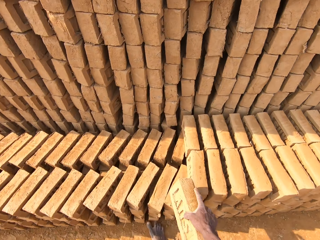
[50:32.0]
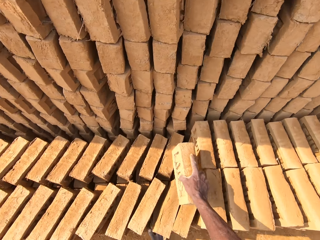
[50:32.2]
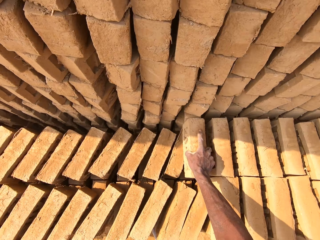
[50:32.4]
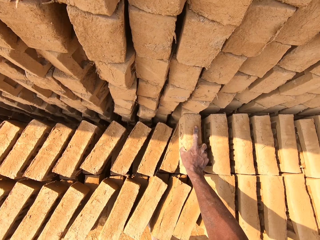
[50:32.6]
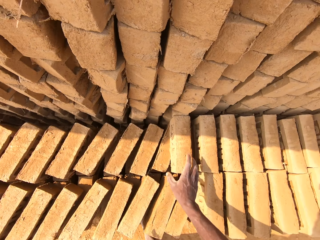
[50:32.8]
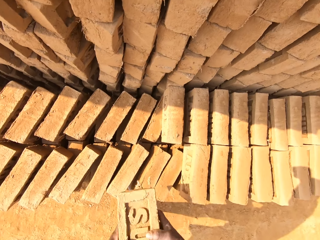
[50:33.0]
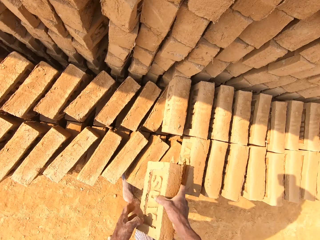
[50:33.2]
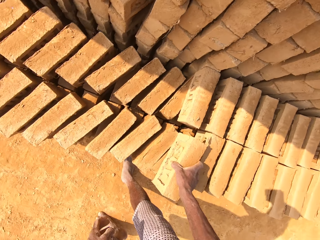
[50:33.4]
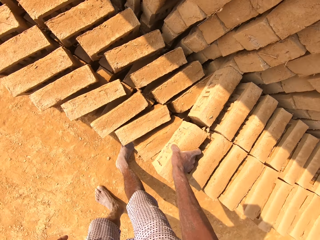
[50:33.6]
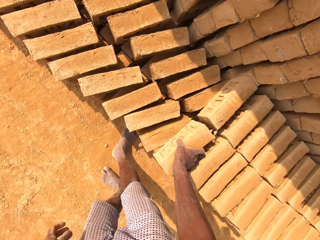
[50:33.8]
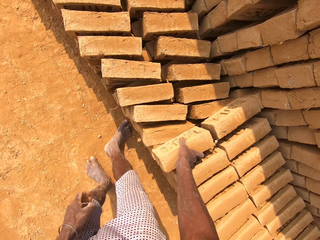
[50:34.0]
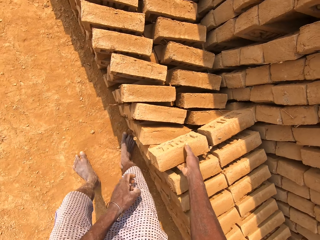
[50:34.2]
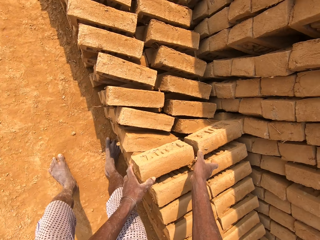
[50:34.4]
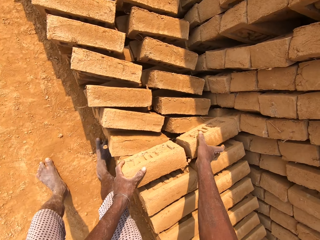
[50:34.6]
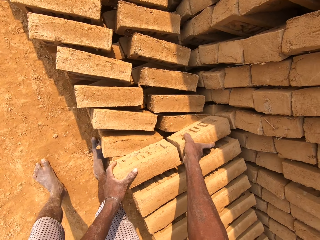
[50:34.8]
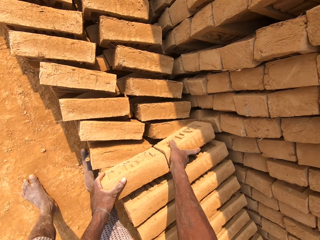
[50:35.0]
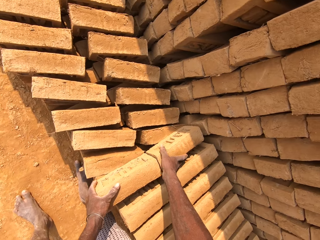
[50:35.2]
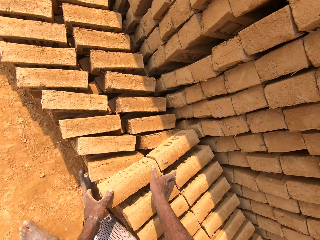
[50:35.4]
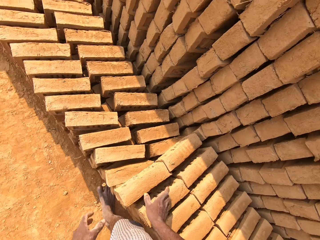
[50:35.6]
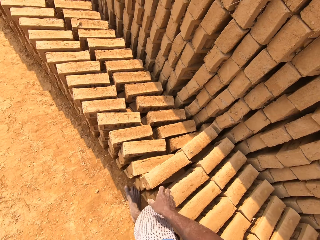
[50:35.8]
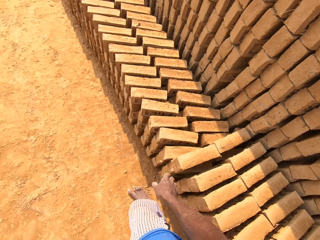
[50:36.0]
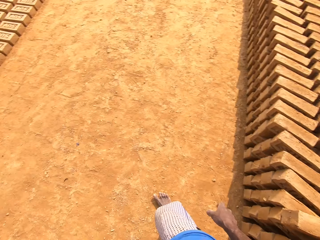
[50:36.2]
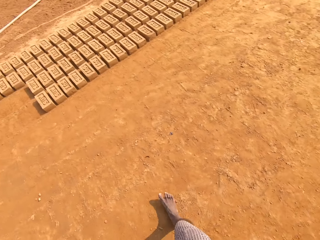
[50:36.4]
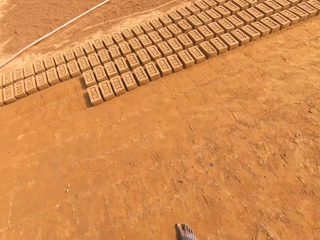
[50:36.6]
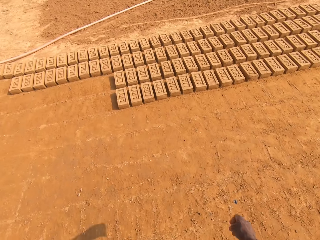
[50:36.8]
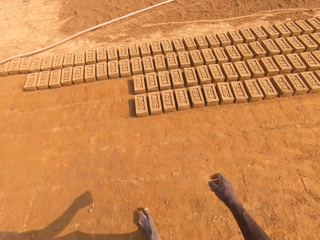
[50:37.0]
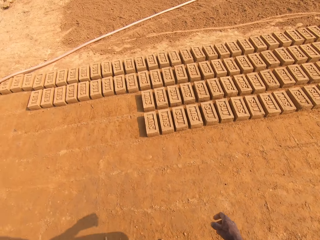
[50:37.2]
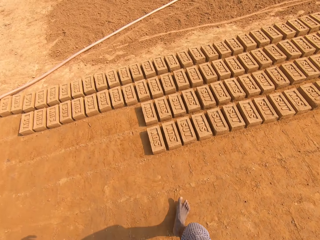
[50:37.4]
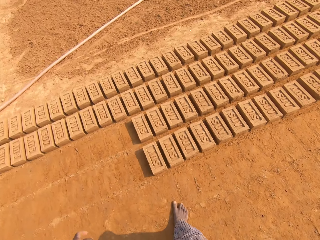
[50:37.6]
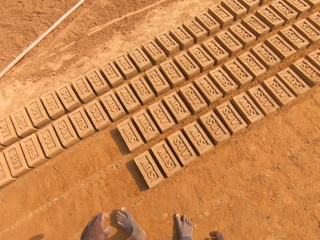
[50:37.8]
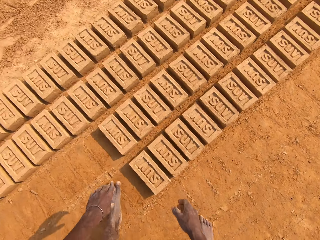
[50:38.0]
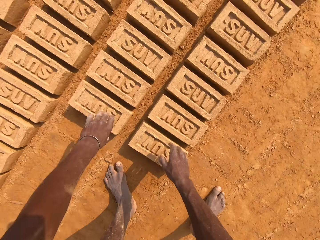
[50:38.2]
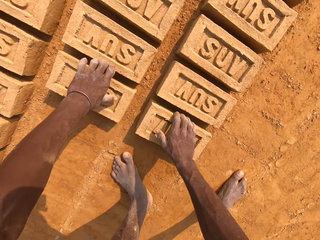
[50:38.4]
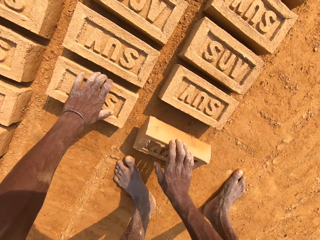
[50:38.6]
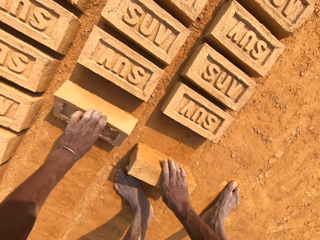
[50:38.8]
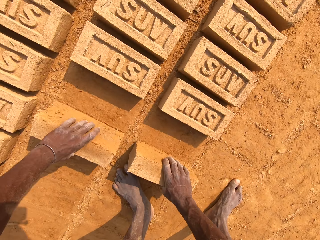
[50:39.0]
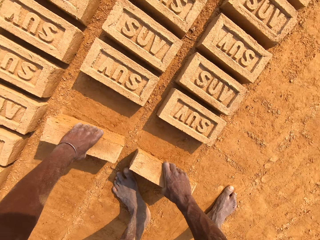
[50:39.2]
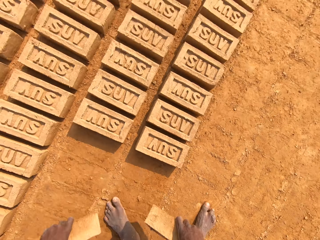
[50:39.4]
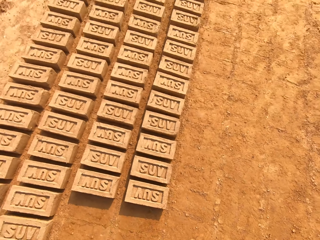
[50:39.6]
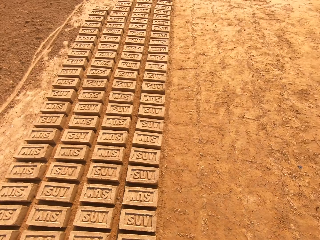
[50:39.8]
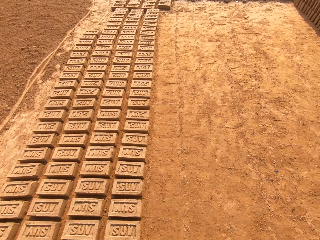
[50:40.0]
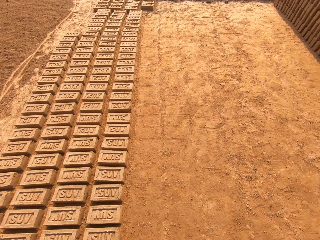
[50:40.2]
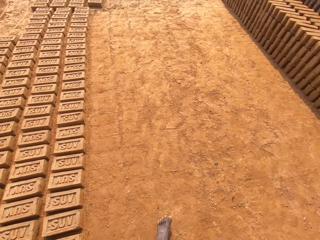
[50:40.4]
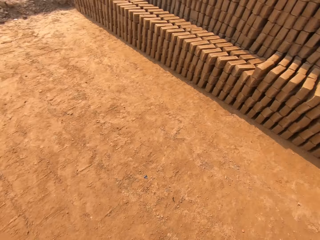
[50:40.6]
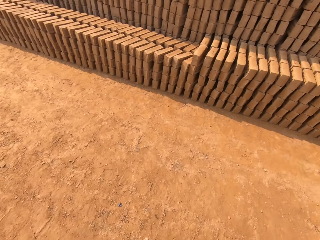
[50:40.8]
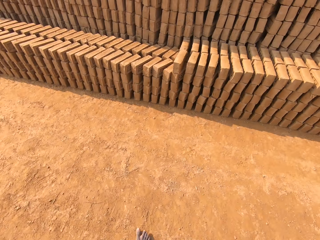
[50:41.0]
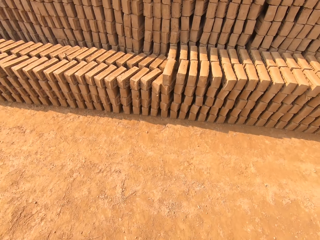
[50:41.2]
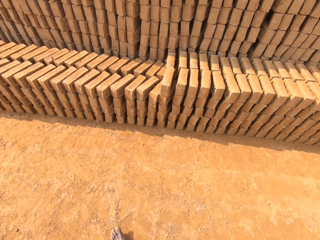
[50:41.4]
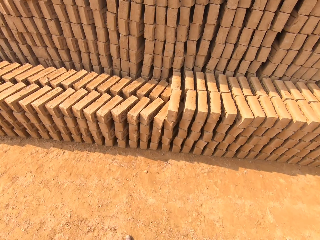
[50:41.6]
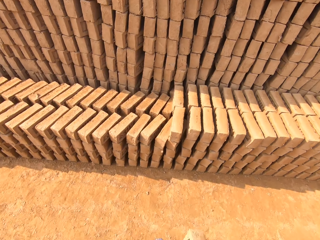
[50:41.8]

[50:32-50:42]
The camera wearer puts a brick on other bricks. They put a brick on other bricks again. They move a brick on other bricks. They walk around the field. They pick bricks from the ground. They walk around the field.

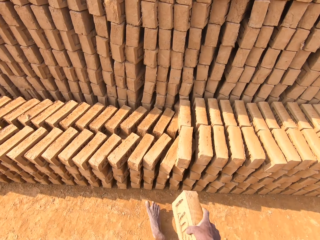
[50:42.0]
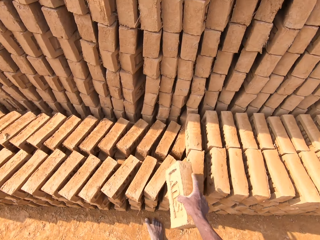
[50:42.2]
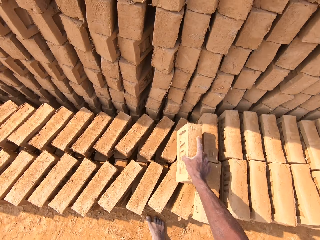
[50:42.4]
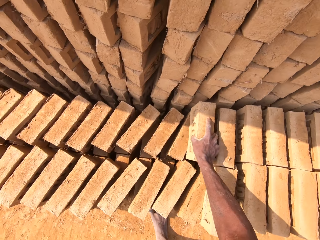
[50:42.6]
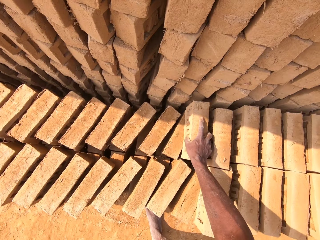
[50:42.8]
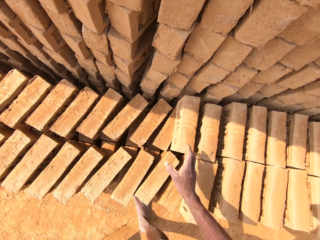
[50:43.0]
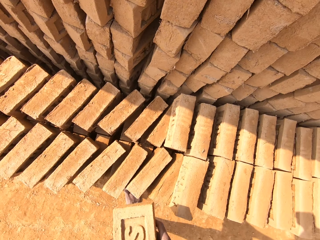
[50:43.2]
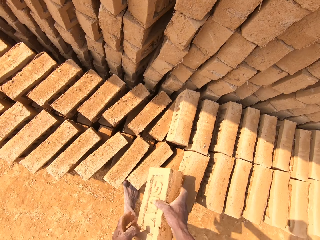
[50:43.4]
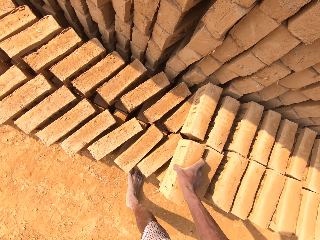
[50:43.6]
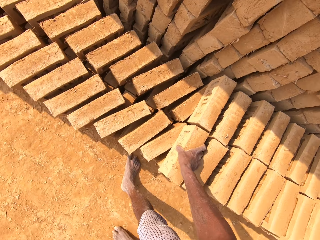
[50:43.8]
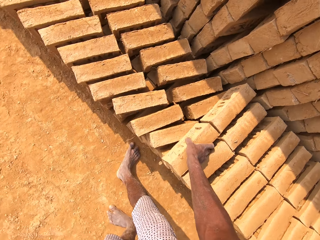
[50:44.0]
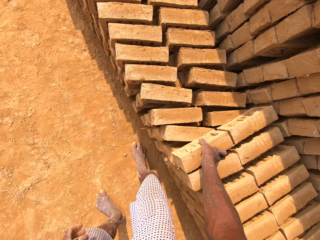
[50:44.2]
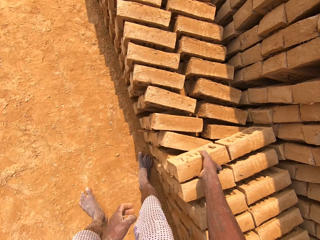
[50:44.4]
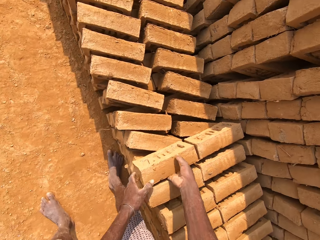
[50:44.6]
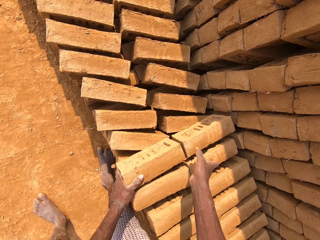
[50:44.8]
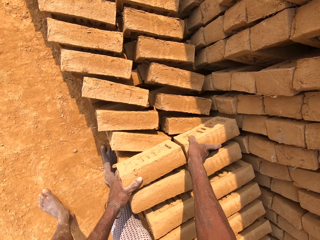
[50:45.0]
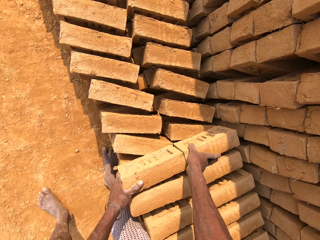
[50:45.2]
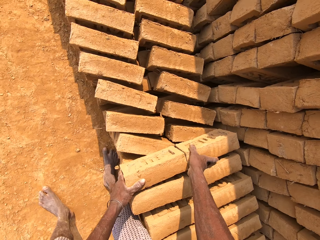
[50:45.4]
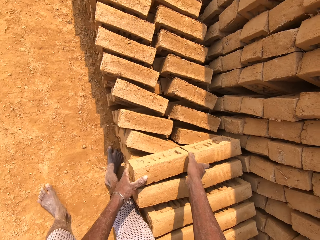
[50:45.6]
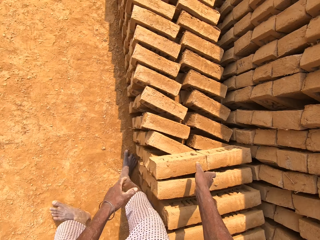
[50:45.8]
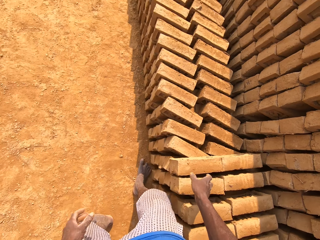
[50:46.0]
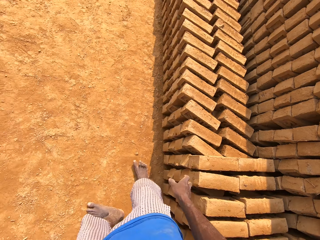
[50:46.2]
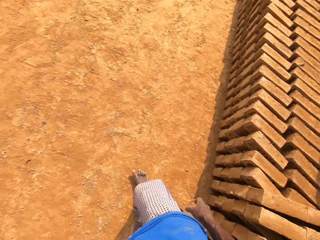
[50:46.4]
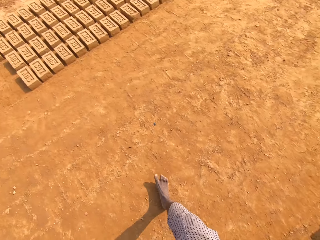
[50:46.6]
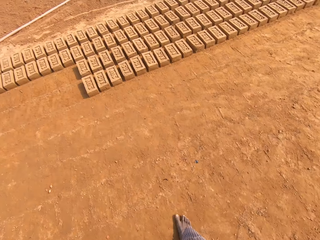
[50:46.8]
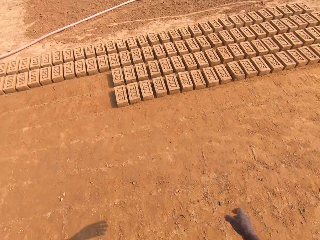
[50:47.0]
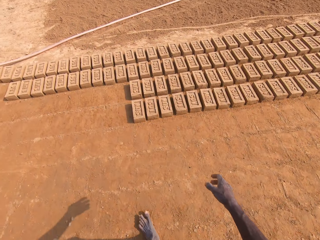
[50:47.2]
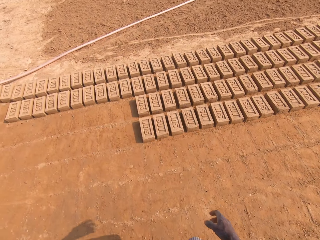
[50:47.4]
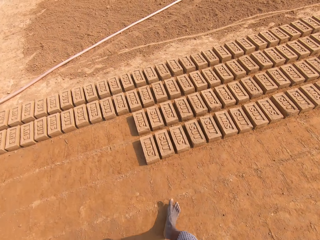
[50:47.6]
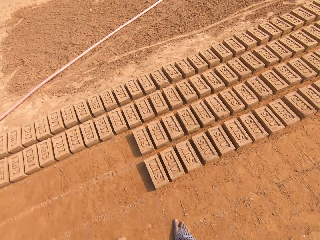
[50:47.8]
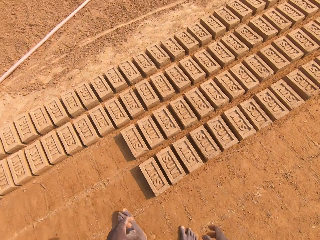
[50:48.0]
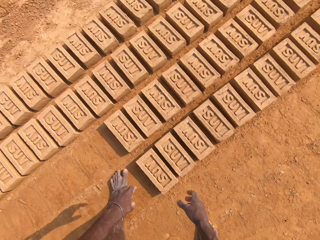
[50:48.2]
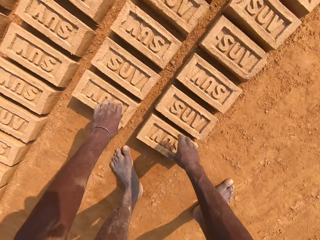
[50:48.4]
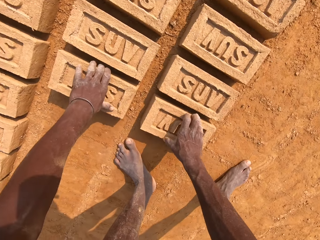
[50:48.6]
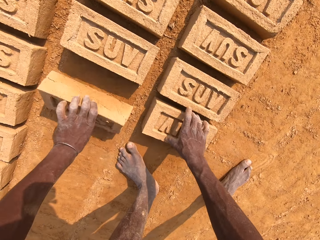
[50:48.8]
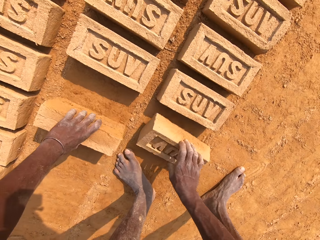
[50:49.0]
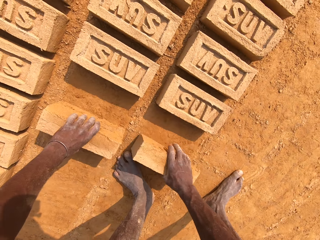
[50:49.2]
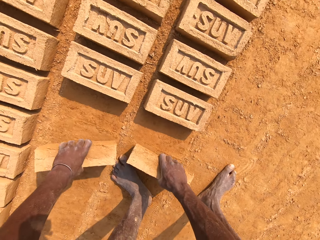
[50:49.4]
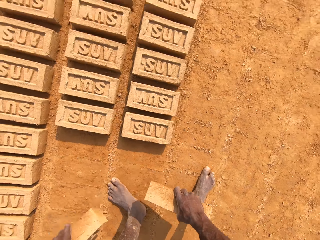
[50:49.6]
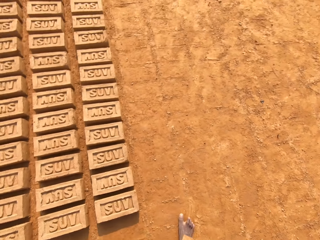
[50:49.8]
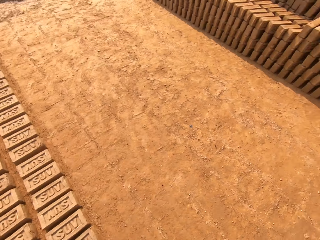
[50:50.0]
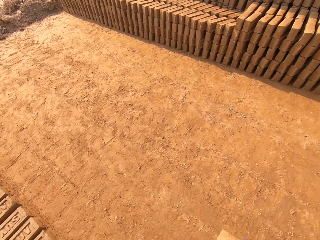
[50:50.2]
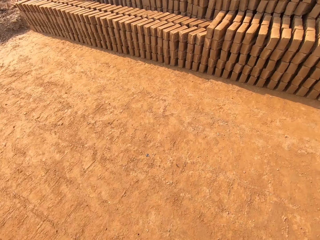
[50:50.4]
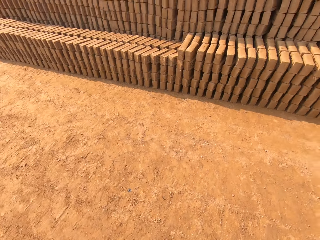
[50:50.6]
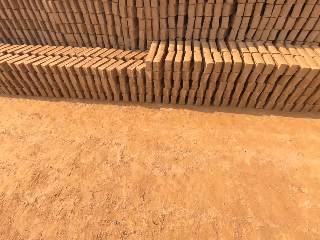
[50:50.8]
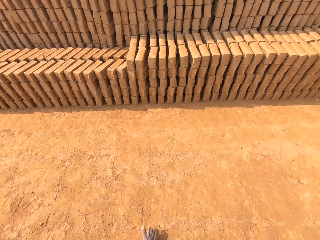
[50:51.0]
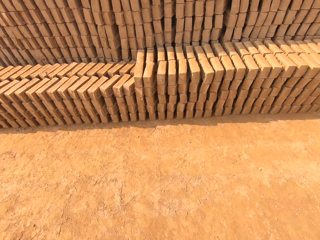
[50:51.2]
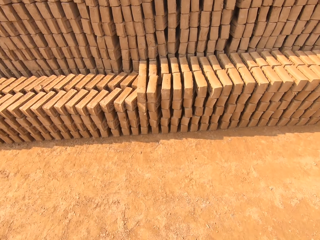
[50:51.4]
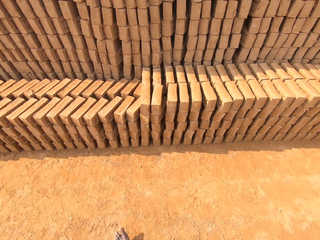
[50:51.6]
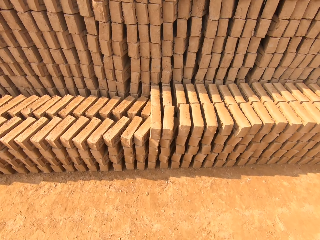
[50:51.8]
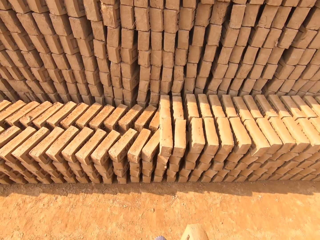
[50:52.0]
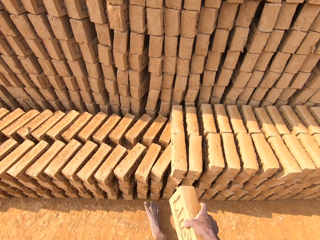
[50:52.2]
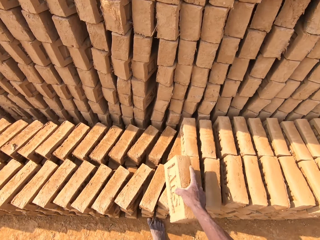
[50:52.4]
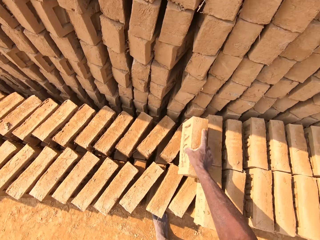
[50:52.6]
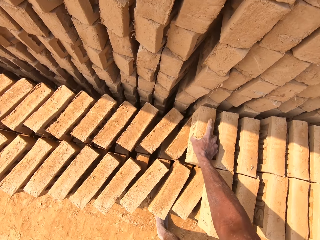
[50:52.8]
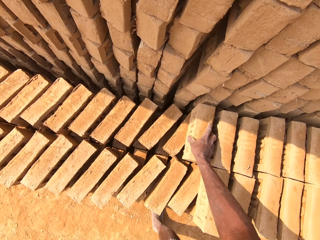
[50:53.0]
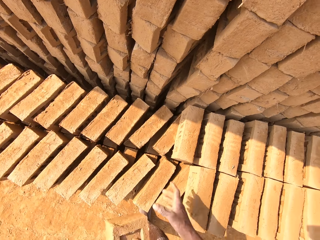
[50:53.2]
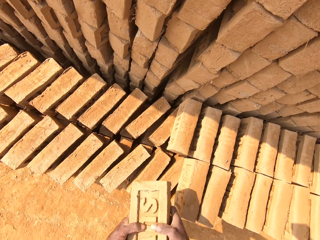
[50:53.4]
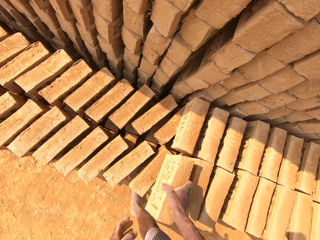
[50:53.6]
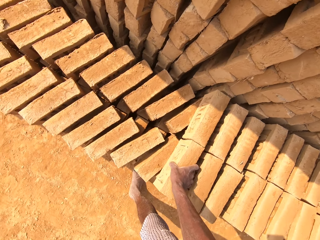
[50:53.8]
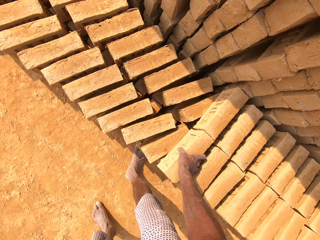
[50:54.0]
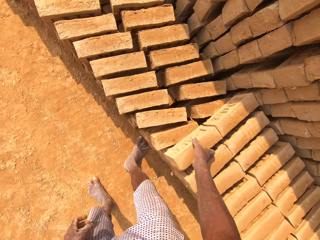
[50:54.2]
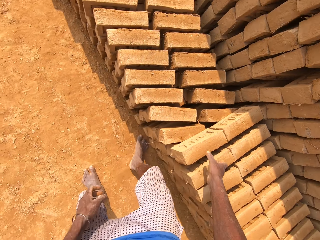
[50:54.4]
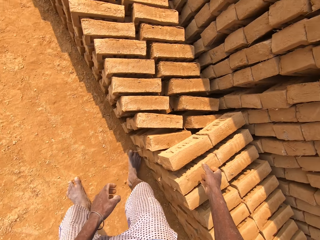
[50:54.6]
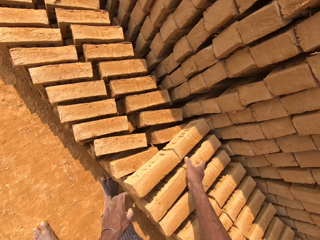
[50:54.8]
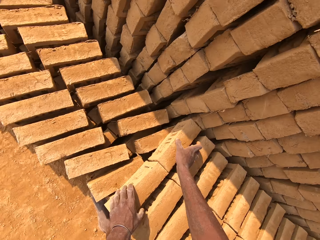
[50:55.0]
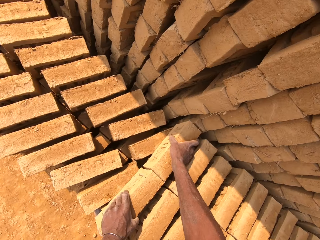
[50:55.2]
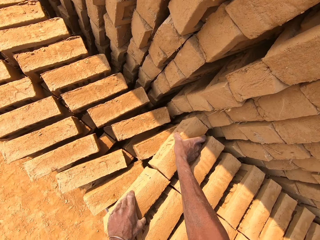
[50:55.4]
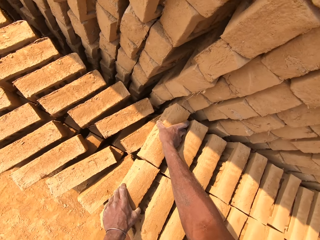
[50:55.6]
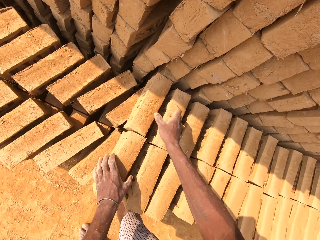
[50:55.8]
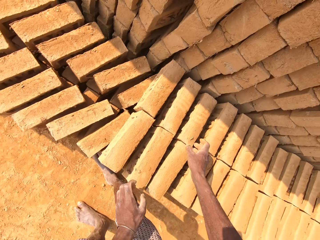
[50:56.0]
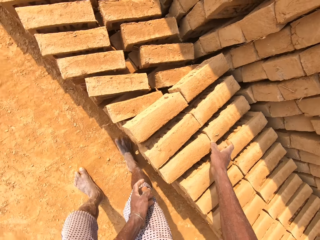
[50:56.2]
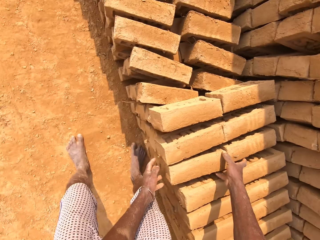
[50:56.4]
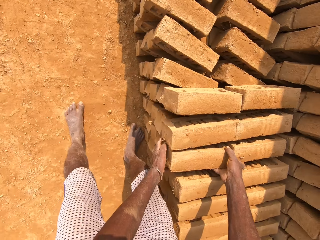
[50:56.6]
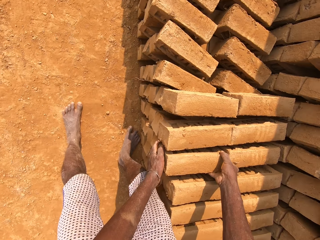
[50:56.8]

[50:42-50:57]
The camera wearer puts a brick on other bricks. They put a brick on other bricks again. They move a brick on other bricks. They walk around the field. They pick bricks from the ground. They walk around the field. They put a brick on other bricks. They put a brick on other bricks again. They move a brick on other bricks.
